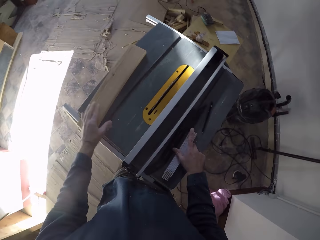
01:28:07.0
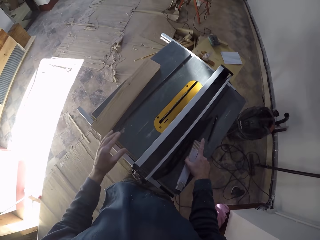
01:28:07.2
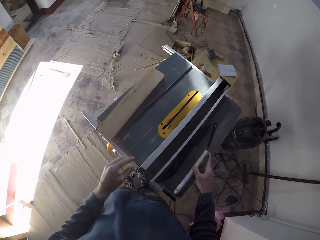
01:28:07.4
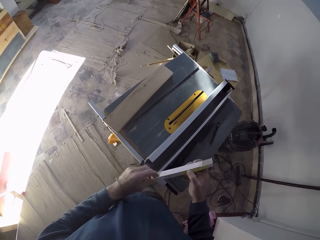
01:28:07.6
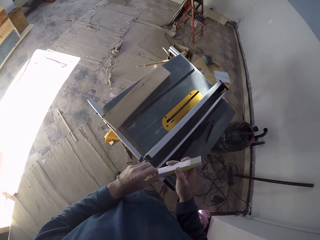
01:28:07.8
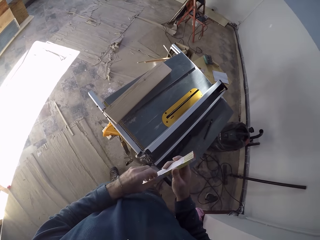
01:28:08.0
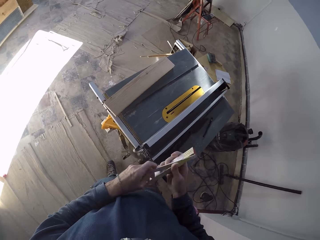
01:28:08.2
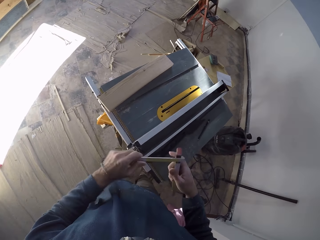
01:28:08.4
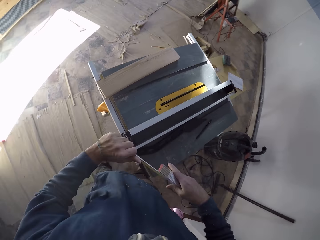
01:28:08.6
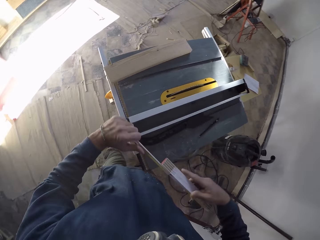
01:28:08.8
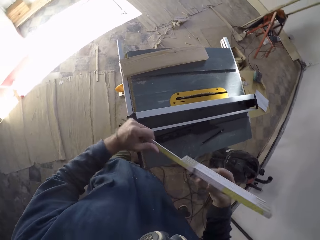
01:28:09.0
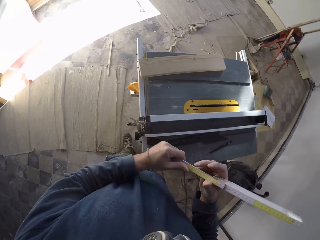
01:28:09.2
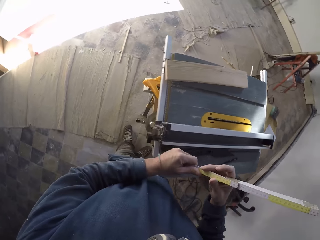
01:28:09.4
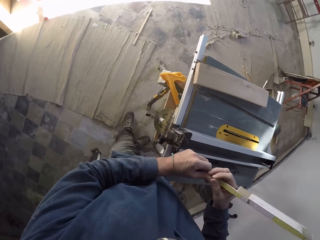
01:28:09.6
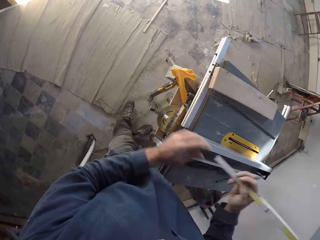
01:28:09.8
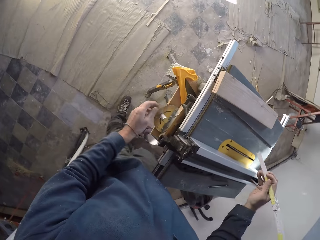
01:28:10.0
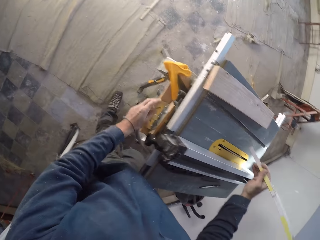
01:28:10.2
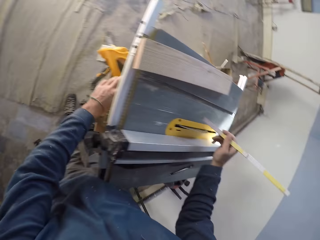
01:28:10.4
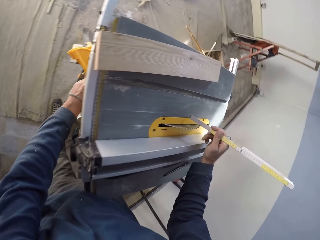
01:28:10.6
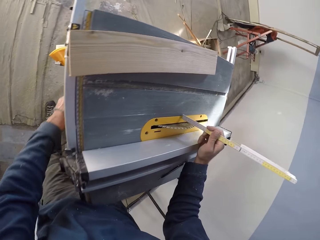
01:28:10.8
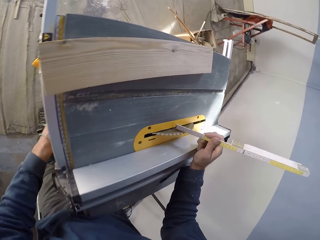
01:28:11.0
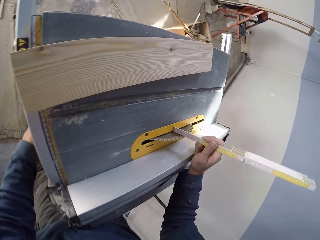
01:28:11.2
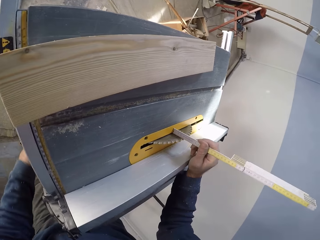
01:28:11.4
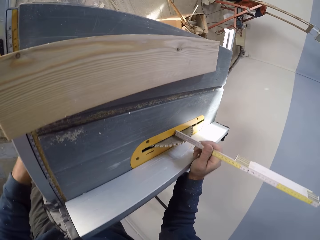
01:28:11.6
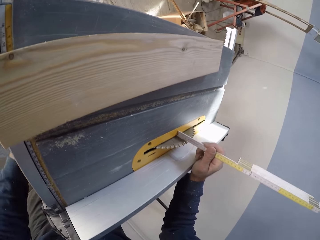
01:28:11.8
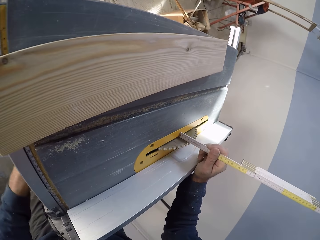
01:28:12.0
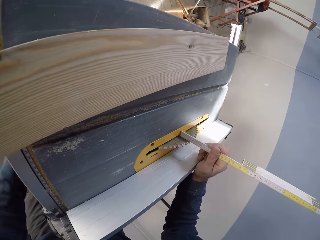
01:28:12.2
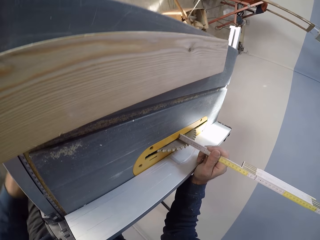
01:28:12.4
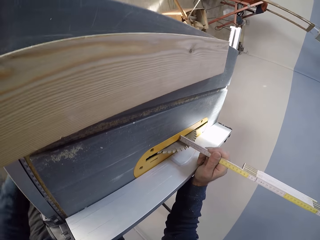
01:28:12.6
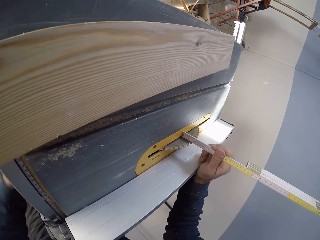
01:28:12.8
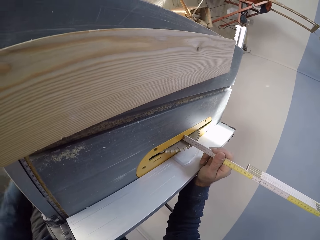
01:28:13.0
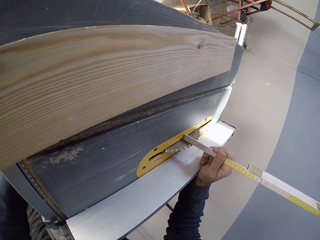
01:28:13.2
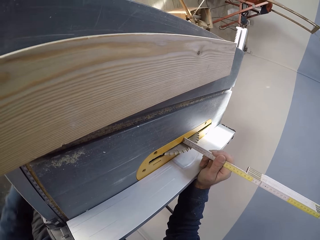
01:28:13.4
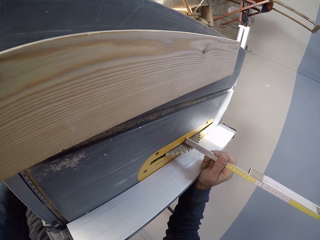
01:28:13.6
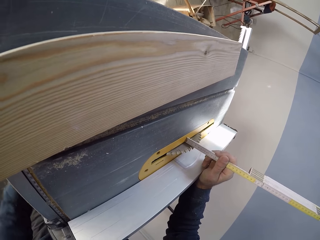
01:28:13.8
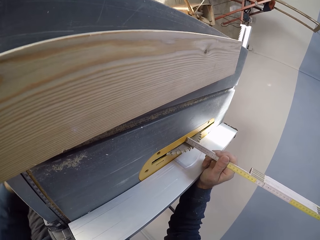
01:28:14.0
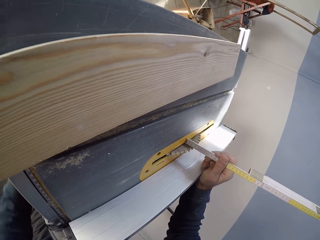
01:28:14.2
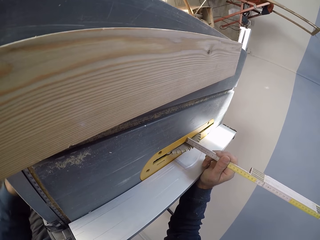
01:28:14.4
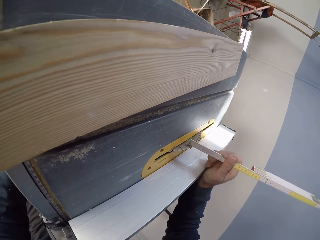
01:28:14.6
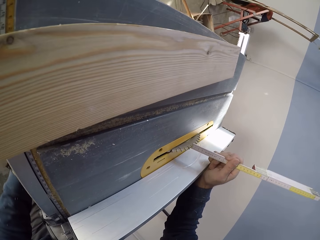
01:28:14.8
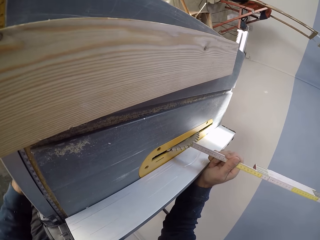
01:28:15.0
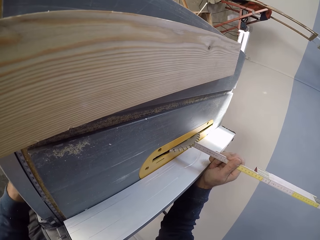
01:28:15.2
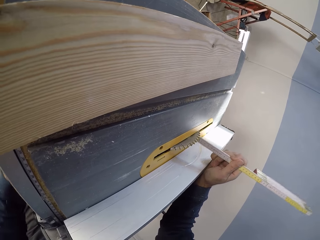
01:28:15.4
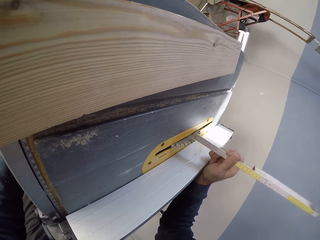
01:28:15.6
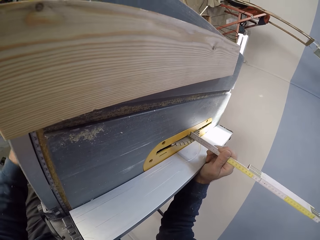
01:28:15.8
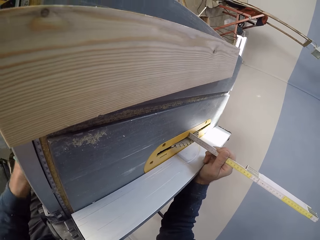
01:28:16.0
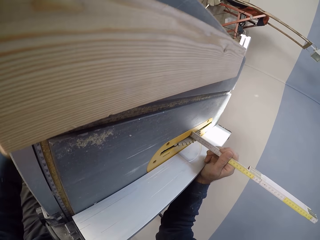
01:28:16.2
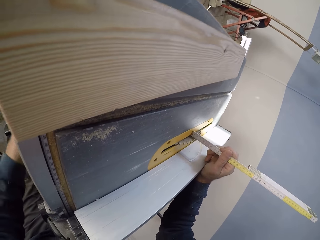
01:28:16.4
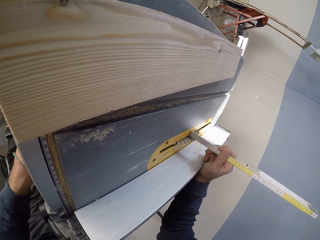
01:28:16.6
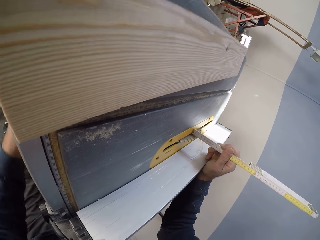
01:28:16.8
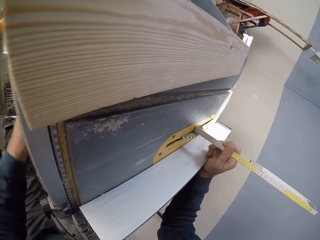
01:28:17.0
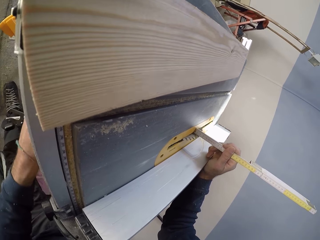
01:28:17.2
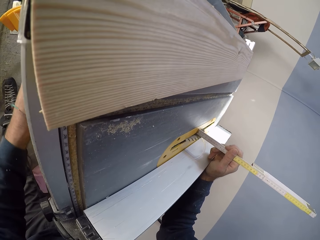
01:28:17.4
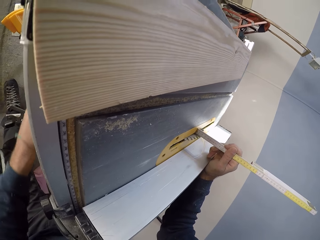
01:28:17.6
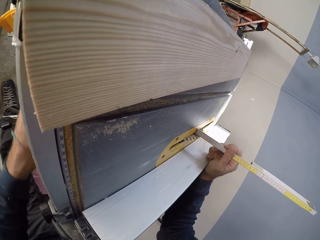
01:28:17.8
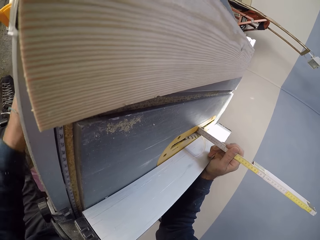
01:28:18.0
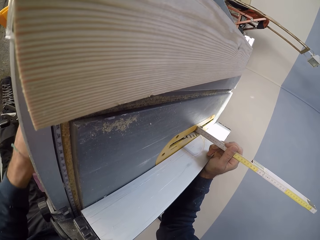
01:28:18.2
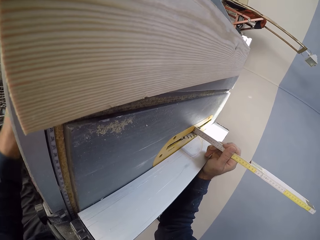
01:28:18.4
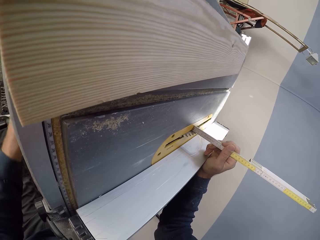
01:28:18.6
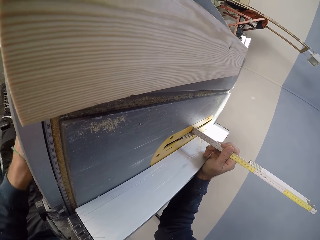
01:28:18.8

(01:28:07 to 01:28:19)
The camera wearer drops the plank in his left hand on the table saw. He picks up the folding ruler or digital angle finder from the table saw with his right hand. He opens the folding ruler with both hands. He holds the folding ruler with his right hand. He adjusts the table saw's rip fence locker or knob with his left hand. He measures the table saw's blade with the folding ruler in his right hand. He measures the blade with the digital angle finder. He turns the knob on the table saw.

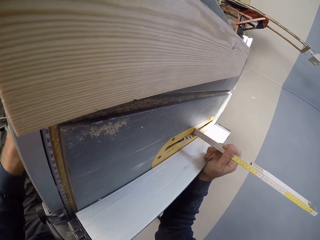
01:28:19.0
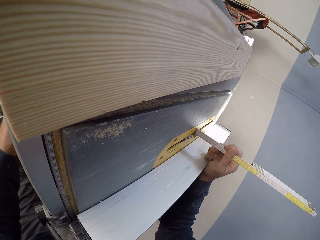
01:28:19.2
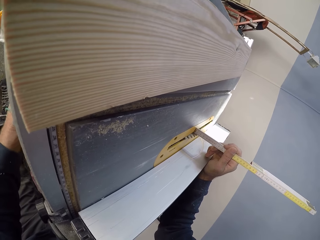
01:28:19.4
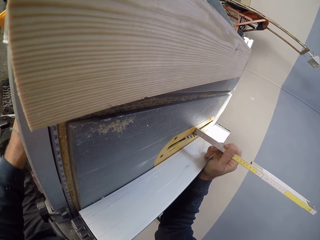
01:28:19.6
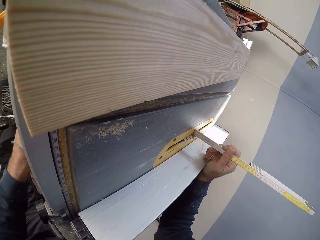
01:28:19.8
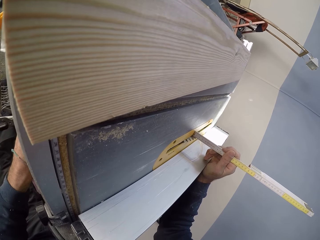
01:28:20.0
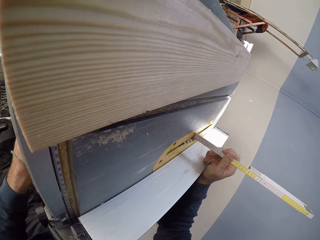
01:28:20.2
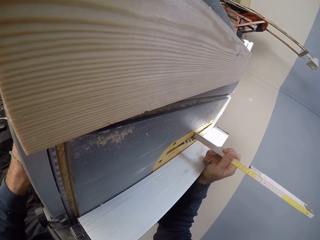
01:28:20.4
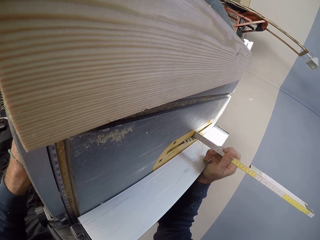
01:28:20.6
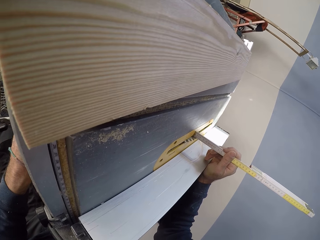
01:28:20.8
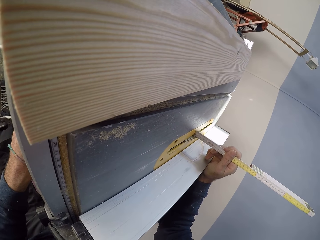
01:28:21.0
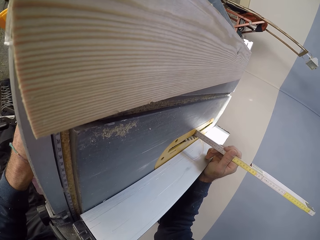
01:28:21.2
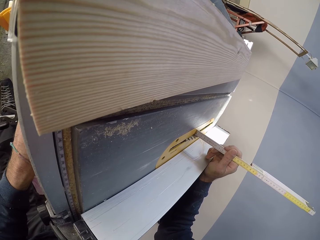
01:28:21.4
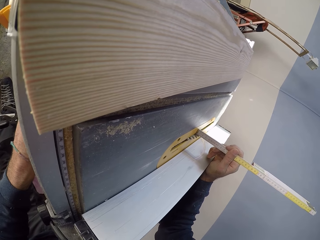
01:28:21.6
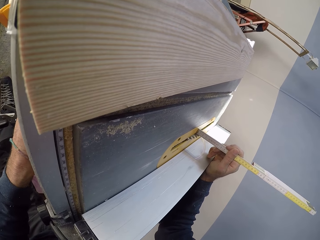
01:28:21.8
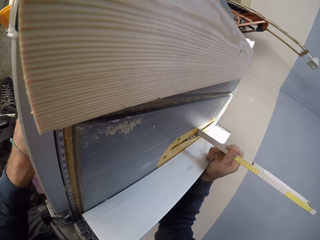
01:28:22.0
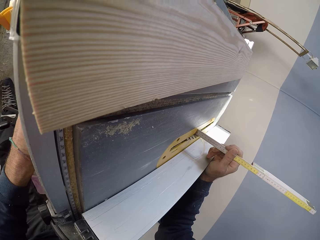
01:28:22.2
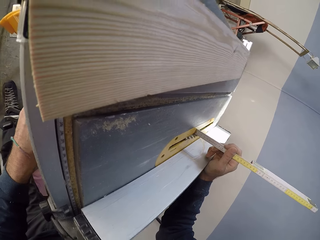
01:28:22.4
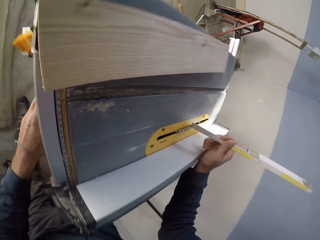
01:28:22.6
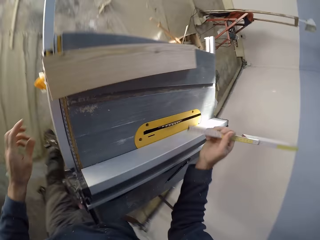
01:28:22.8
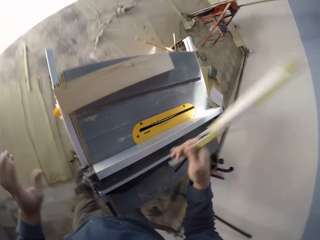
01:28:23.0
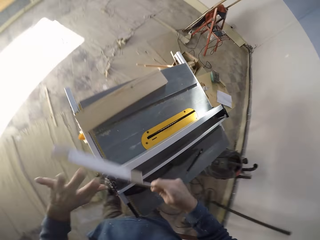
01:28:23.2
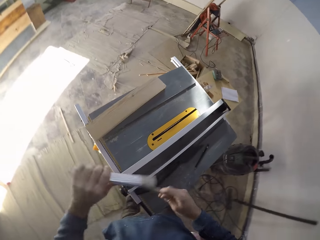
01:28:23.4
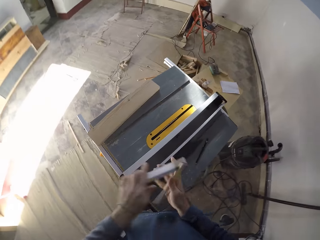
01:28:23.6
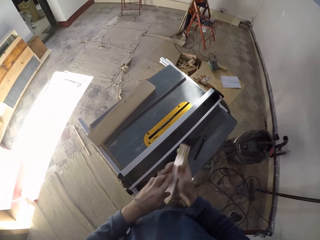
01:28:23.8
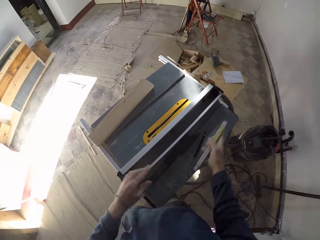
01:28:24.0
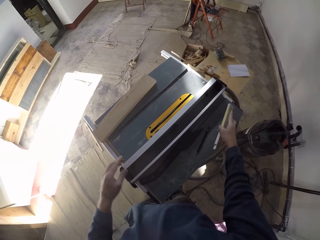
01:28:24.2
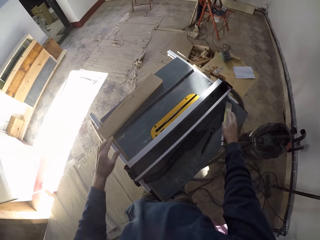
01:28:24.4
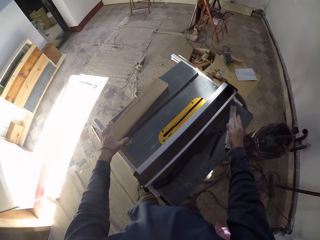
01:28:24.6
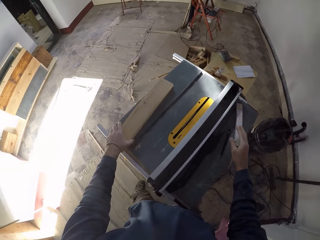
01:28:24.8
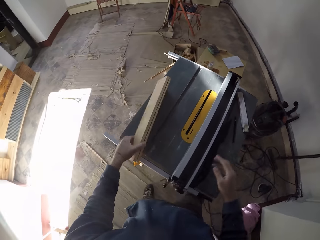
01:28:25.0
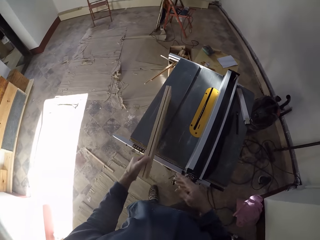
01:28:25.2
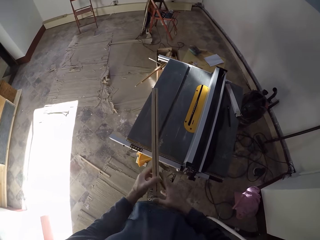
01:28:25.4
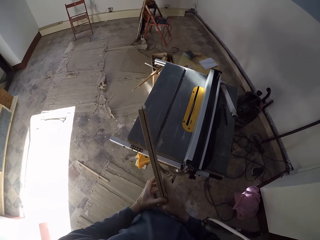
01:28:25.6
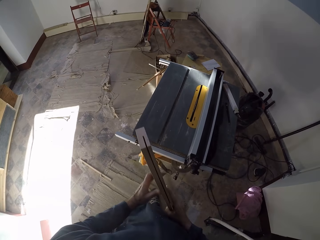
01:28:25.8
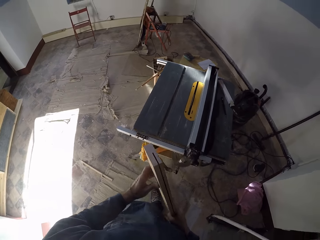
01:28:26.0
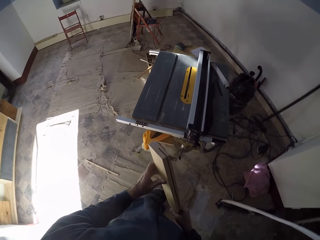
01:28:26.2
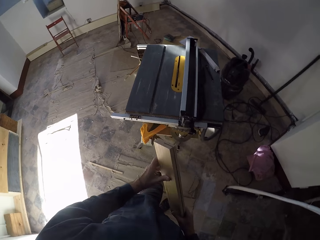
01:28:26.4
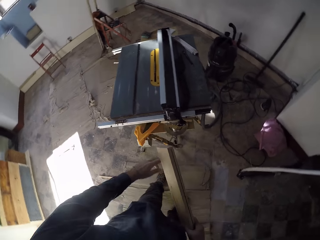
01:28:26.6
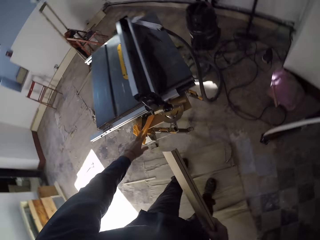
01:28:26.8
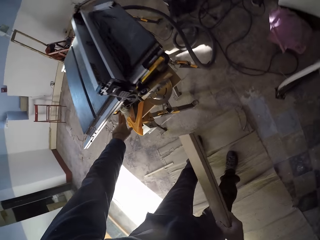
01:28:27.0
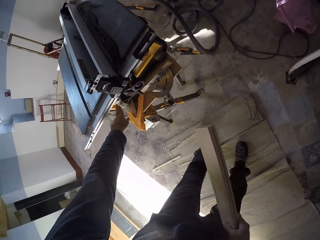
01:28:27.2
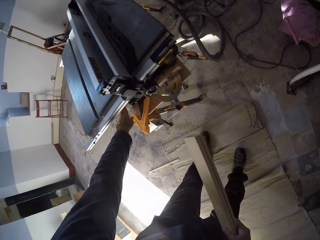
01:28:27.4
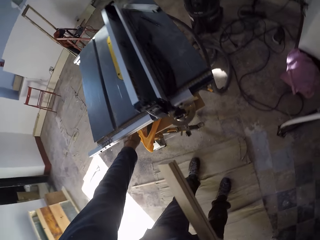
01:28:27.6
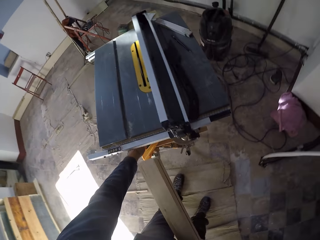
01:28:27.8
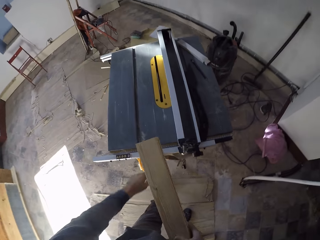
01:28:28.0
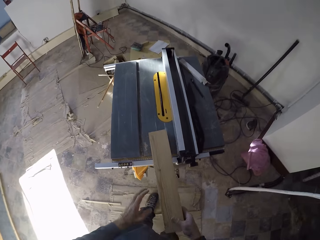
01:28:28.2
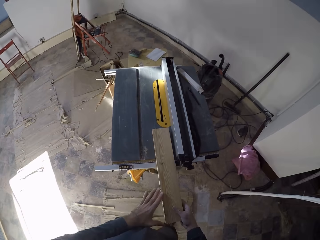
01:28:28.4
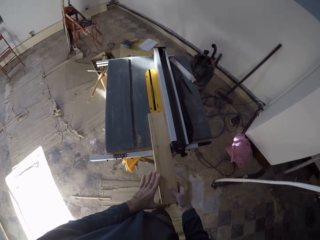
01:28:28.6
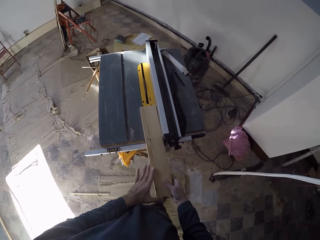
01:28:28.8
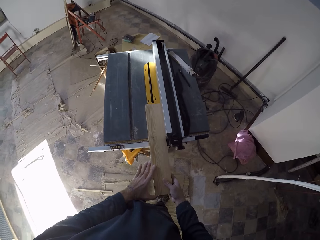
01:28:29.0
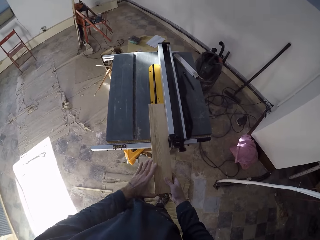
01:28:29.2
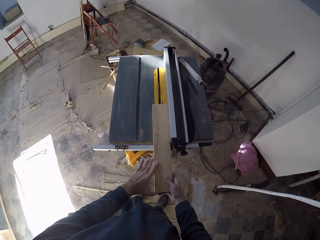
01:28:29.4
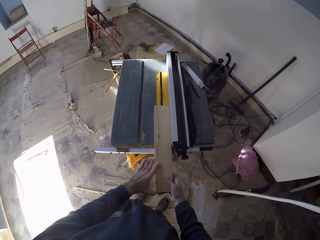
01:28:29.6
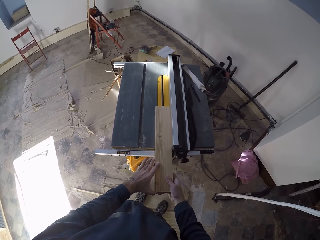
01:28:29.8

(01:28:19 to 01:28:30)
The camera wearer measures the blade with the digital angle finder. He closes the folding ruler with both hands. He holds the digital angle finder with both his hands. He drops the folding ruler on the table saw with his right hand. He picks up the plank or block of wood on the table saw with his left hand. He holds the plank with both hands. He places the block of wood in his right hand. He holds the plank with his right hand. He switches on the table saw with his right hand. He places the block of wood on the table saw. He cuts the planks in his hands with the table saw.
